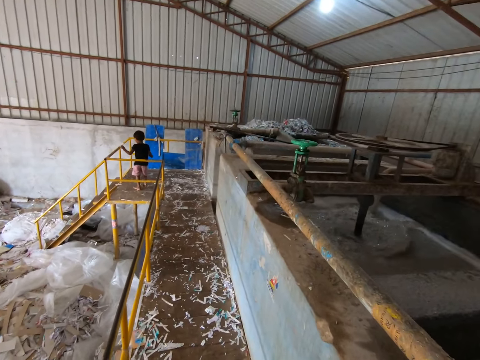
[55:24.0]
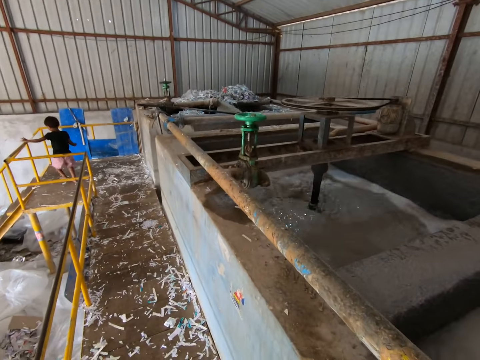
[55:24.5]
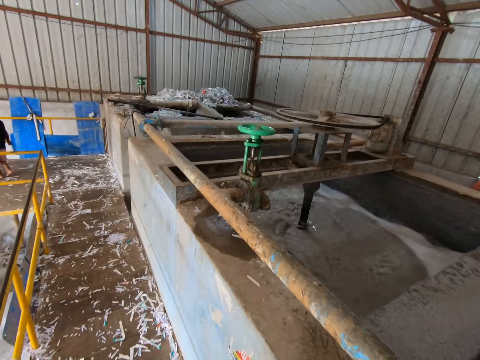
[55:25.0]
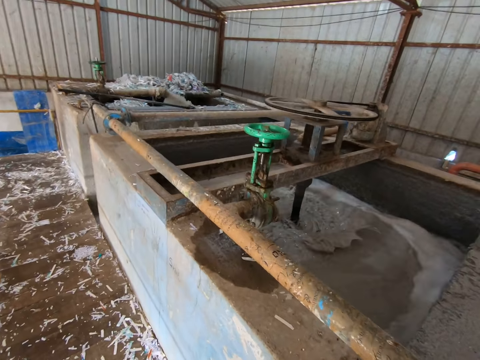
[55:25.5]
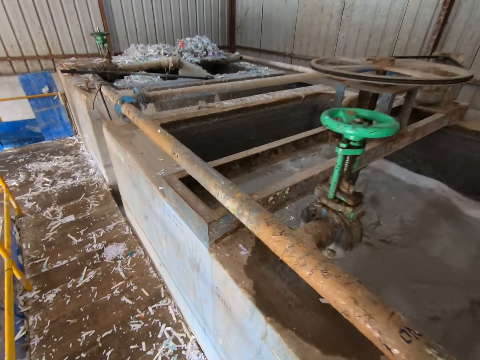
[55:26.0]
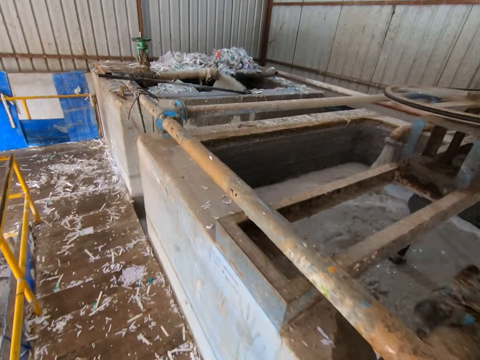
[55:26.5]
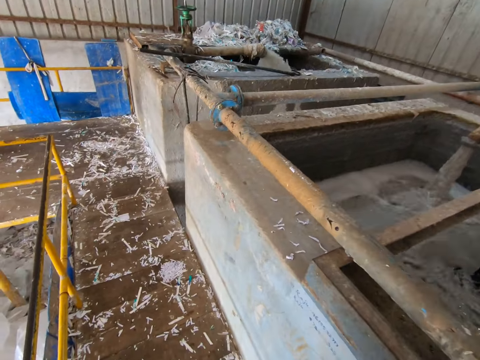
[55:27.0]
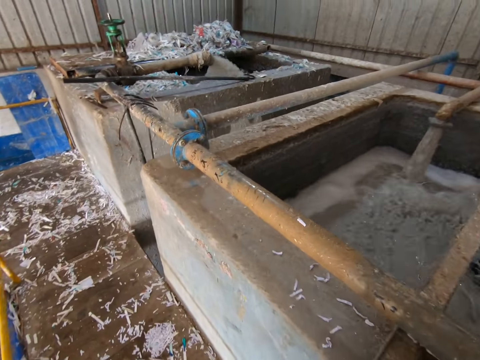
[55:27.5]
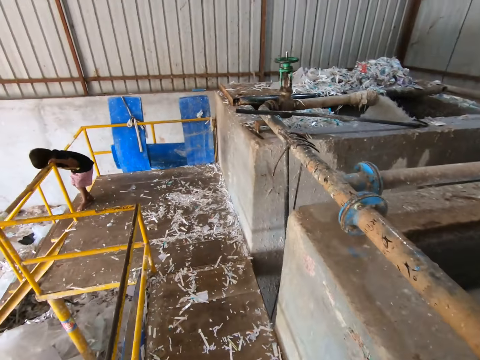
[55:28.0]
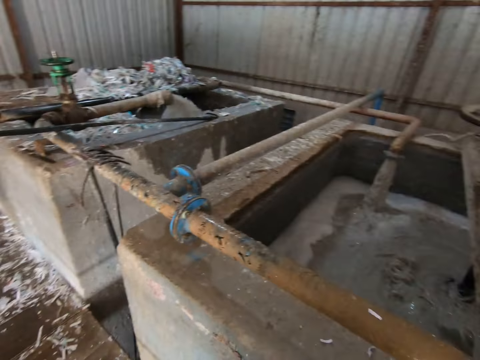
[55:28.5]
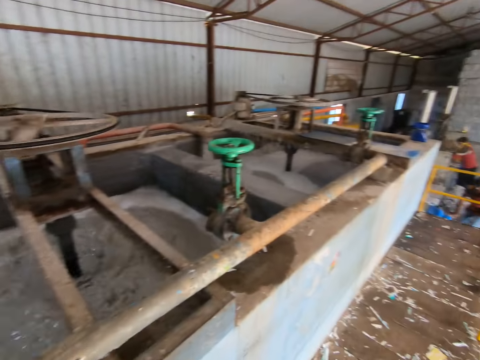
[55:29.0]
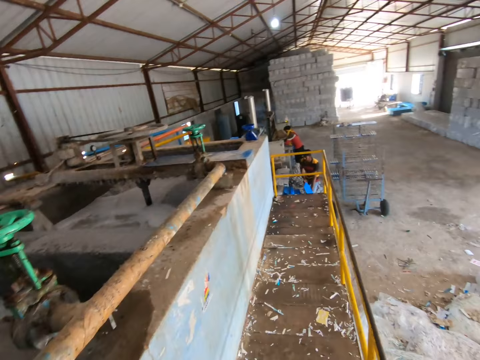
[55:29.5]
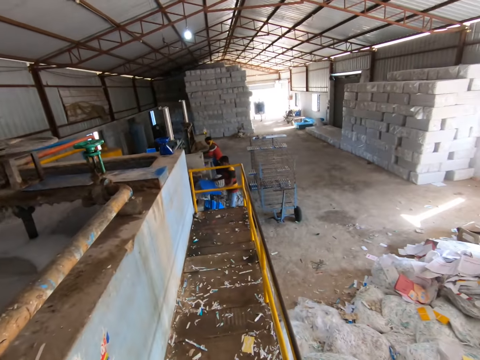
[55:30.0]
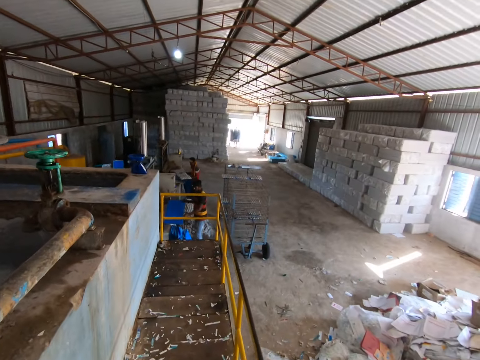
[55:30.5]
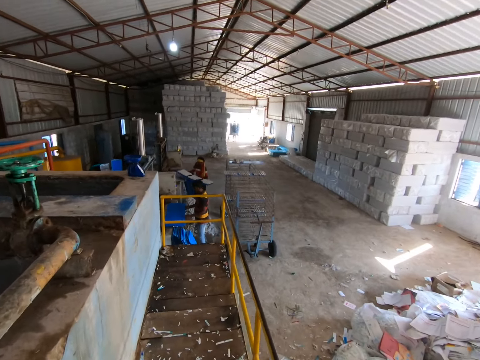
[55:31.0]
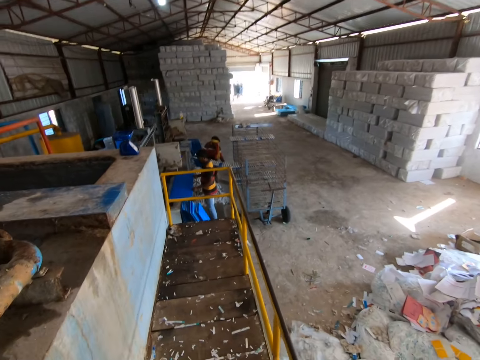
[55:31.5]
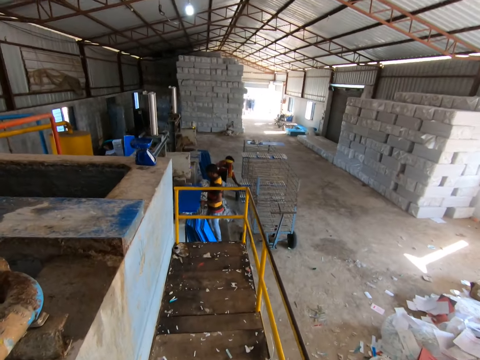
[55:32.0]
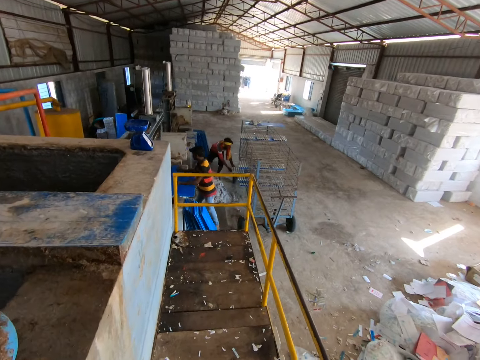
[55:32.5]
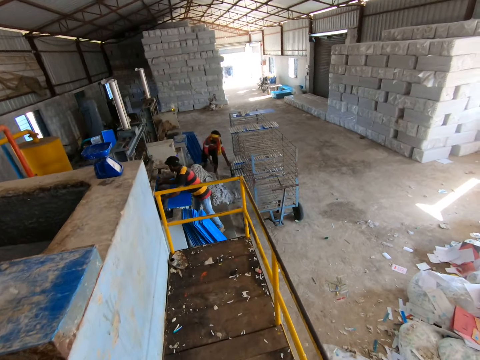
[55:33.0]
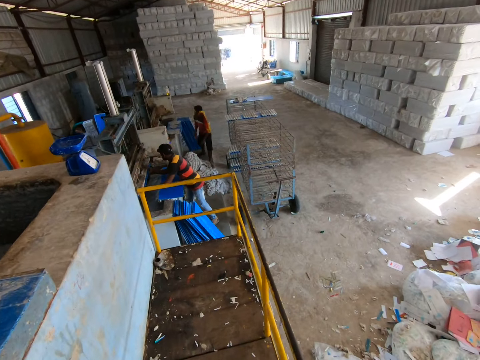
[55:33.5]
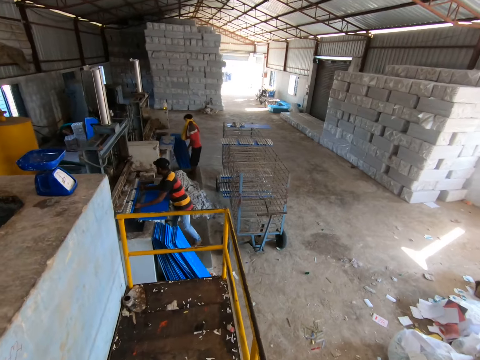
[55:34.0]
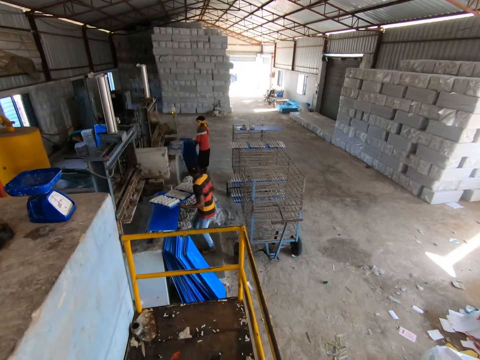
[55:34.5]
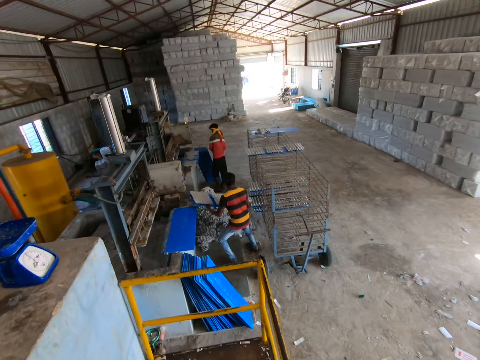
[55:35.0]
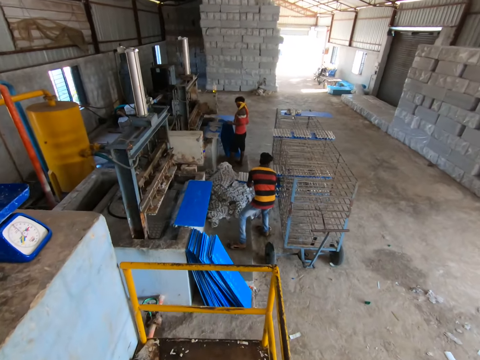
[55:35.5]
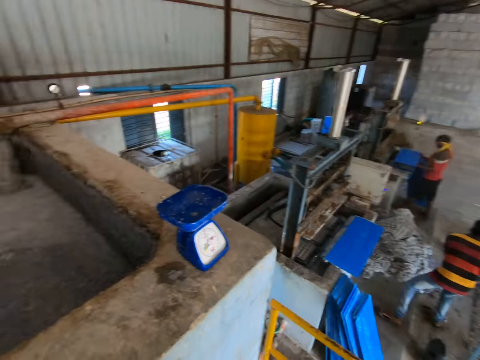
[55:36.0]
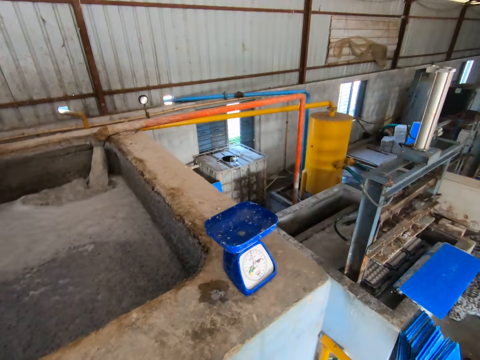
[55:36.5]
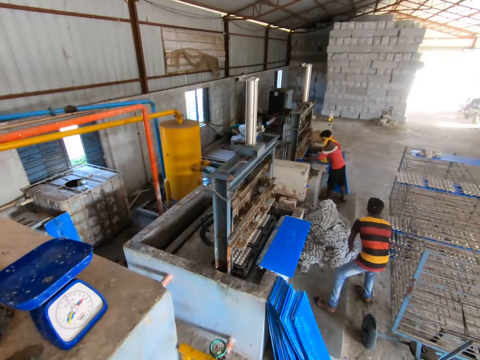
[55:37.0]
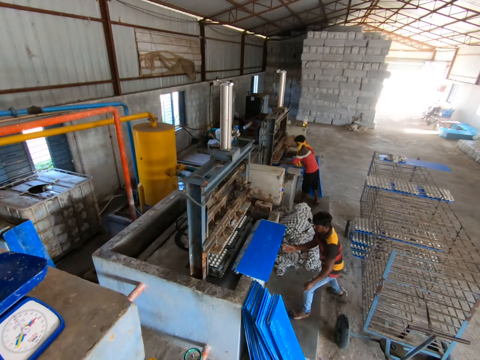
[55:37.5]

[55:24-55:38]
The camera wearer walks around the machine. A man places a tray of crates in both hands into the rack. Another man removes the tray of molded crates from the crate molder with both hands. The other man places the tray of crates in both hands into the rack.

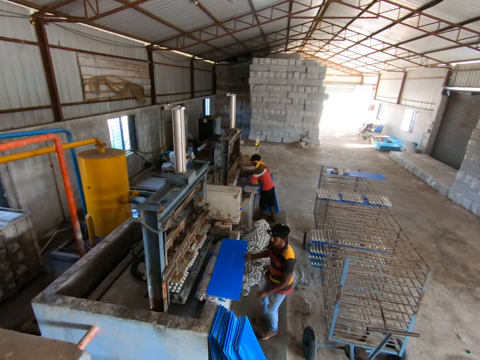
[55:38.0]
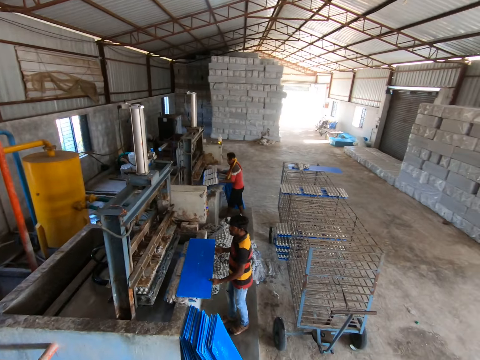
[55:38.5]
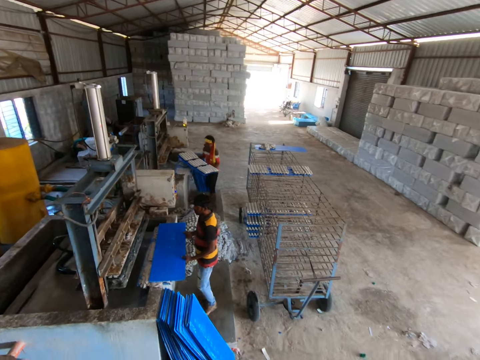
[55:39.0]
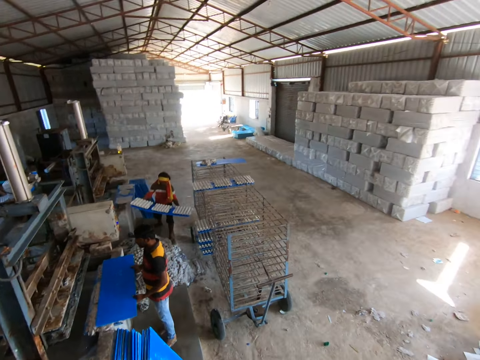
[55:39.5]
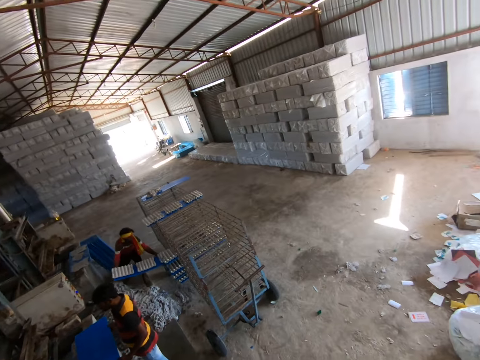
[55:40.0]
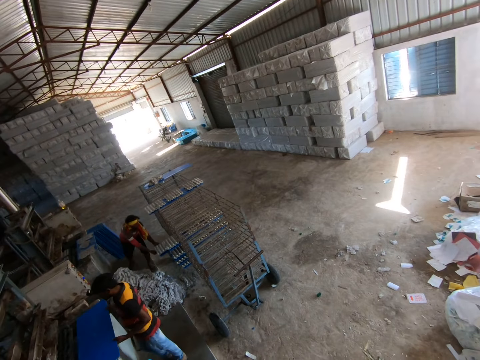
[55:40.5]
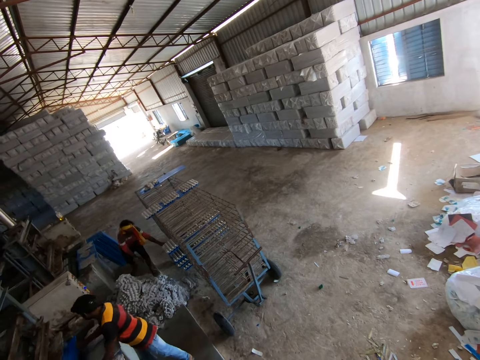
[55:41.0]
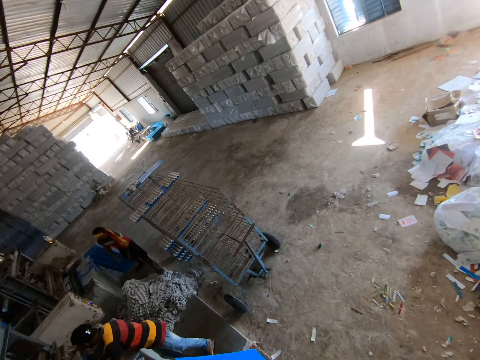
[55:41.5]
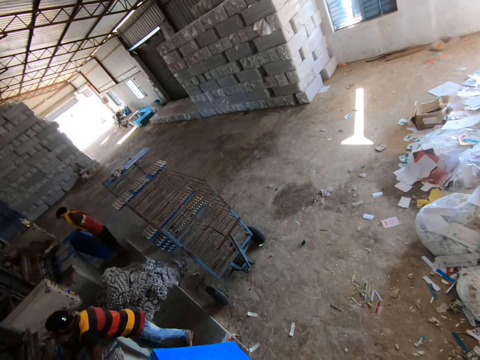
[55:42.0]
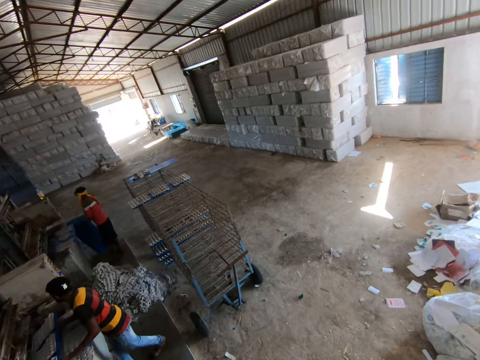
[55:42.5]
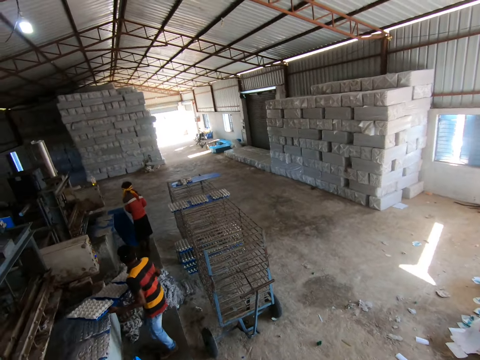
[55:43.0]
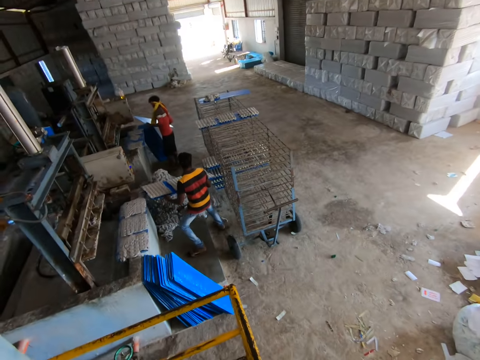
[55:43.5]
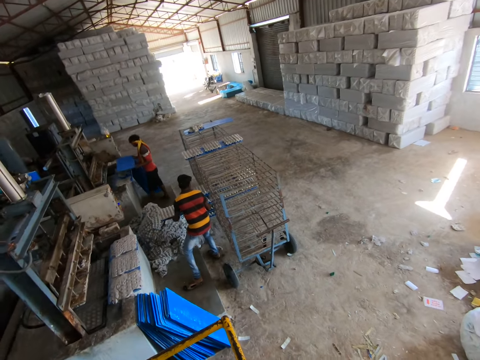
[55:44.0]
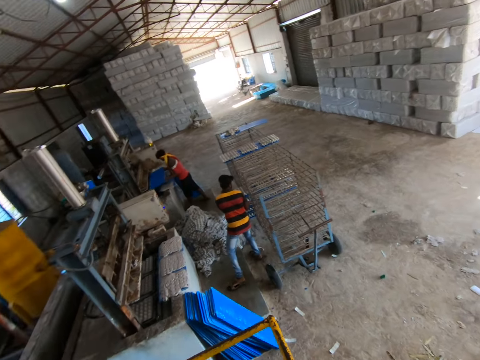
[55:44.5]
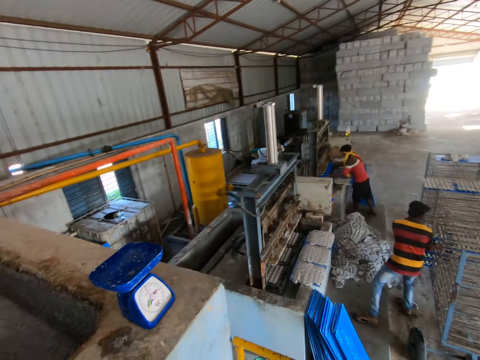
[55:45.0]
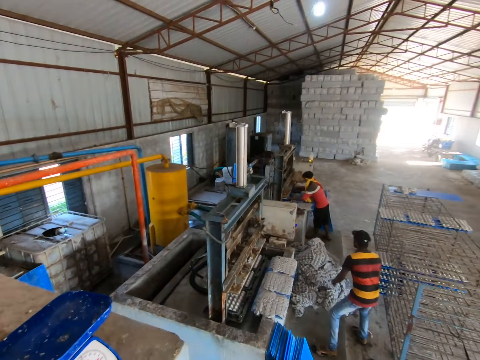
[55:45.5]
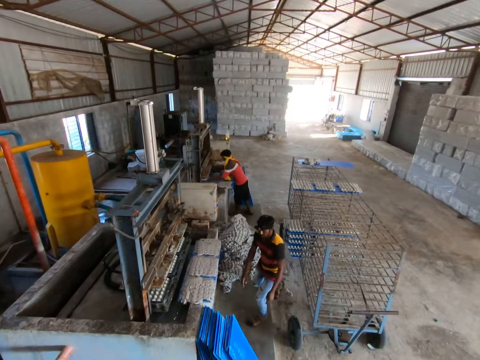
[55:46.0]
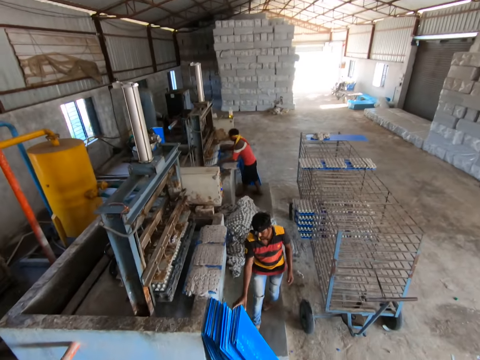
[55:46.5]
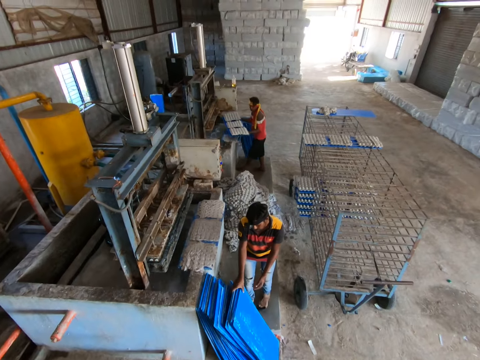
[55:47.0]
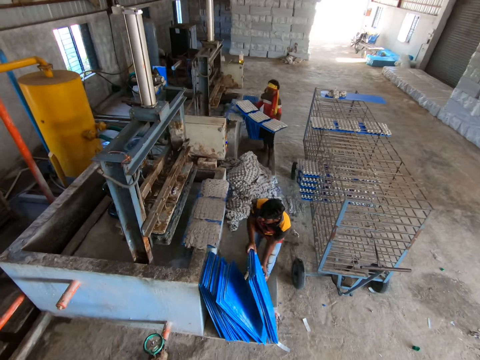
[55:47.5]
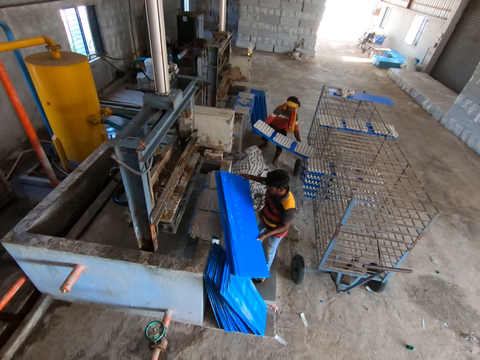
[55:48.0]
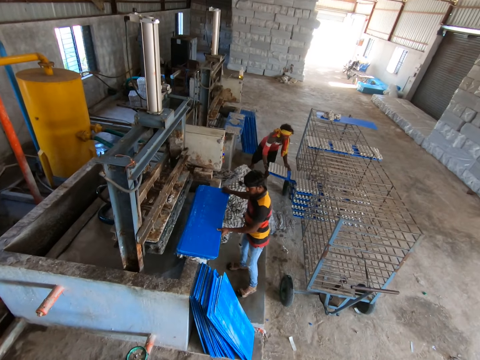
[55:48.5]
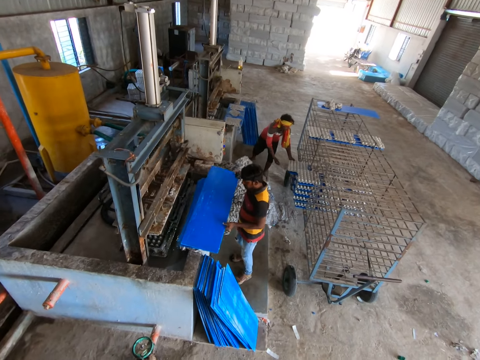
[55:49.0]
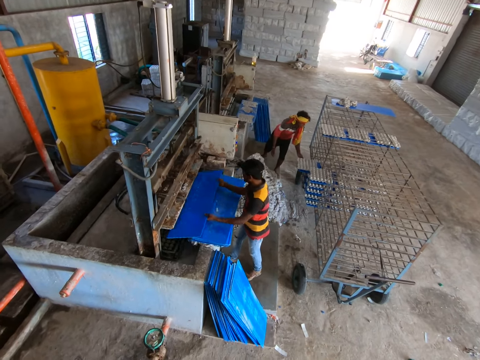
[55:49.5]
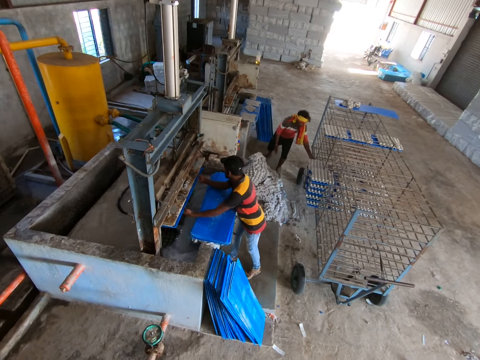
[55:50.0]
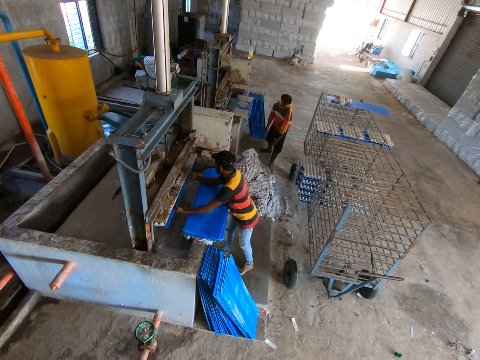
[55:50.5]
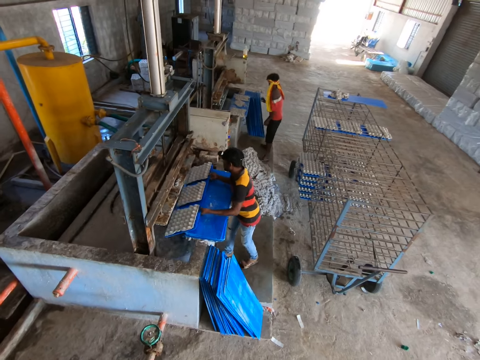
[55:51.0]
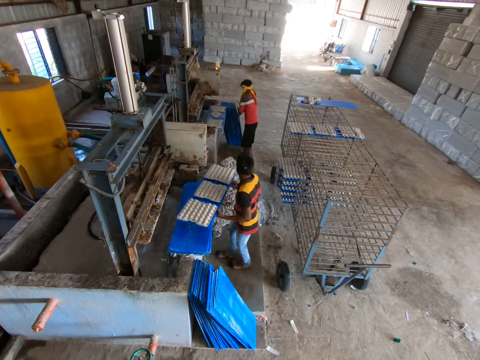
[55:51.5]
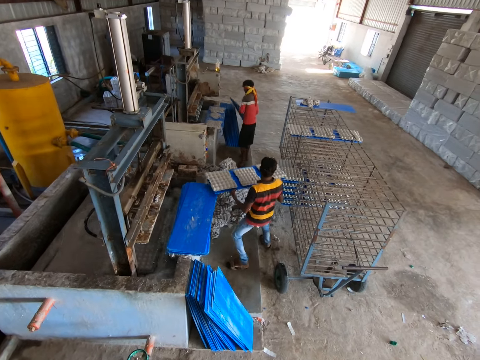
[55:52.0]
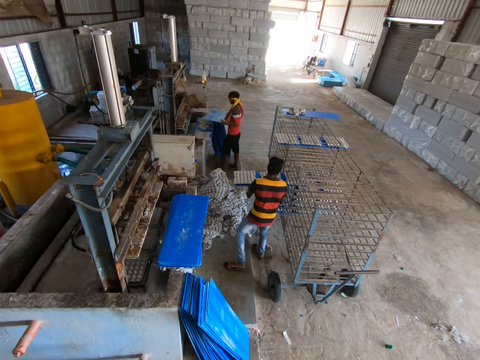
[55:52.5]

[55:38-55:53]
A man picks a tray from the stack of trays with both hands. Another man removes a tray of molded crates from the crate molder with both hands. The other man places the tray of crates in both hands into the rack. The first man removes the tray of molded crates from the crate molder with both hands and places the tray of crates in both hands into the rack. The other man places the tray in both hands into the crate molder. The first man picks a stack of trays from the floor with both hands. The camera wearer looks at a man. The other man places the tray of crates in both hands into the rack. The first man places the stack of trays in both hands on the crate molder, places the tray in both hands into the crate molder, and removes the tray of molded crates from the crate molder with both hands. The other man picks a tray from the floor with both hands. The first man places the tray of crates in both hands into the rack.
